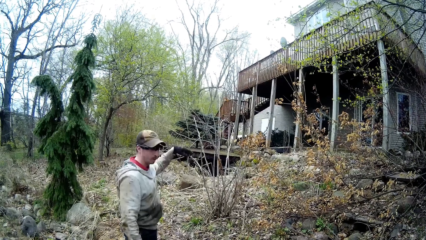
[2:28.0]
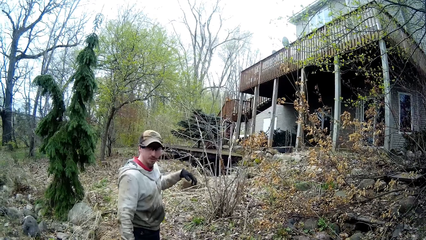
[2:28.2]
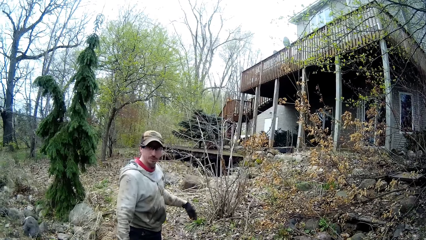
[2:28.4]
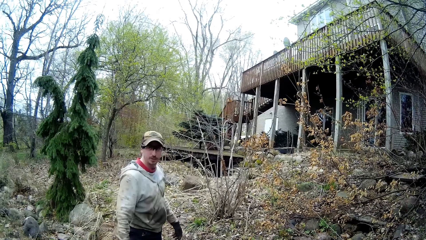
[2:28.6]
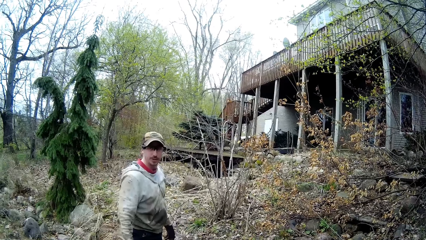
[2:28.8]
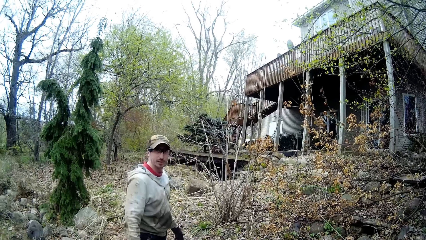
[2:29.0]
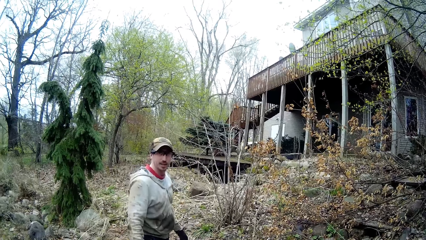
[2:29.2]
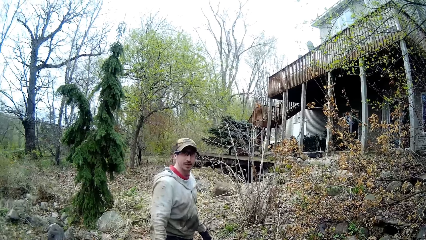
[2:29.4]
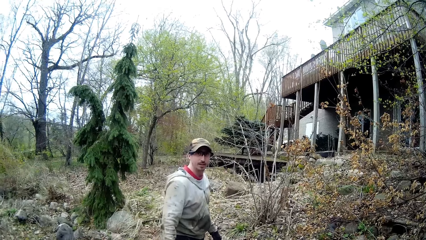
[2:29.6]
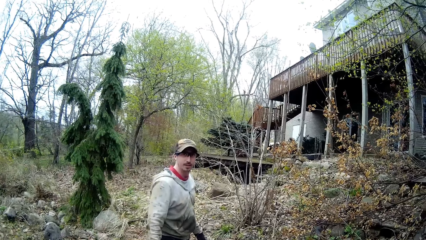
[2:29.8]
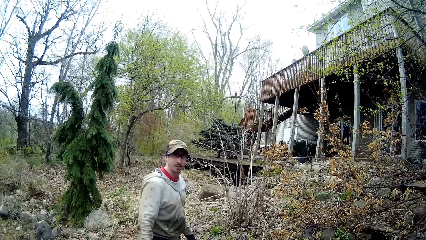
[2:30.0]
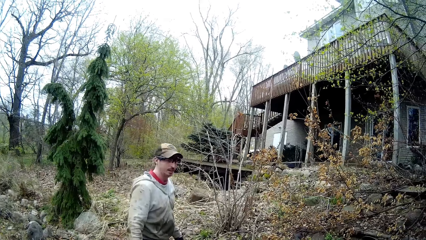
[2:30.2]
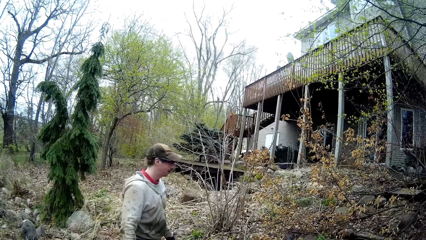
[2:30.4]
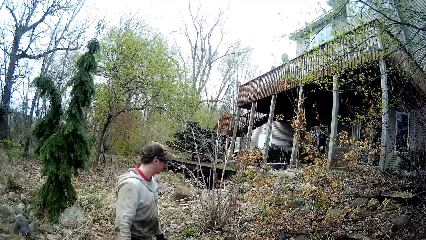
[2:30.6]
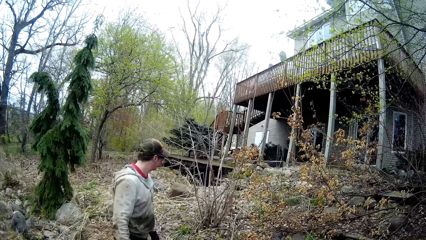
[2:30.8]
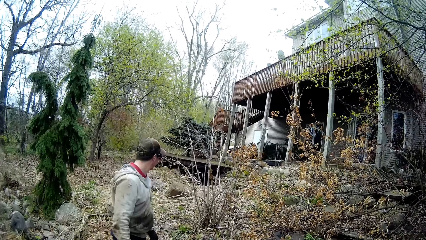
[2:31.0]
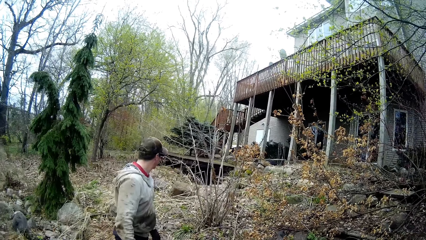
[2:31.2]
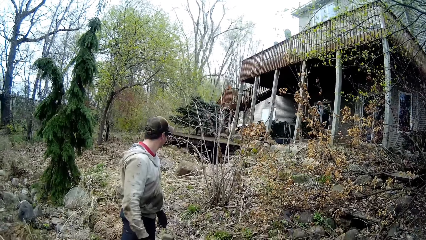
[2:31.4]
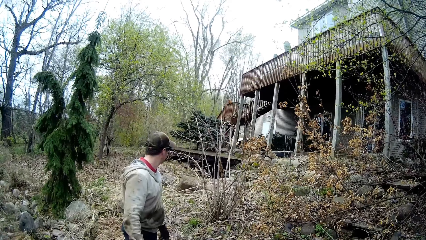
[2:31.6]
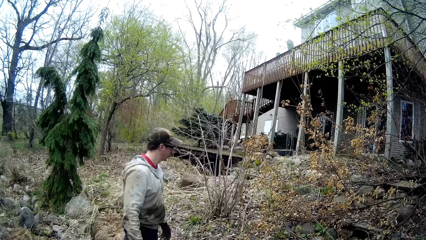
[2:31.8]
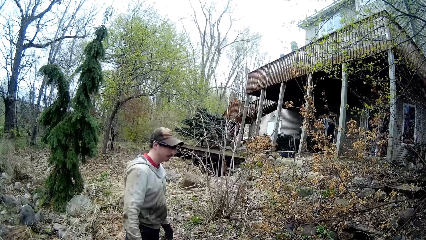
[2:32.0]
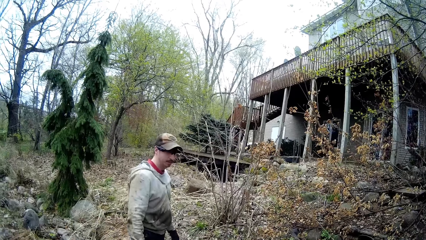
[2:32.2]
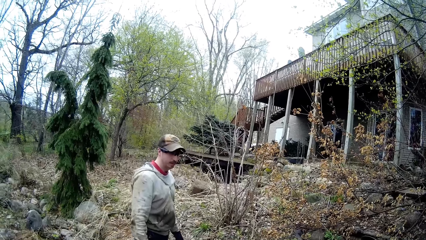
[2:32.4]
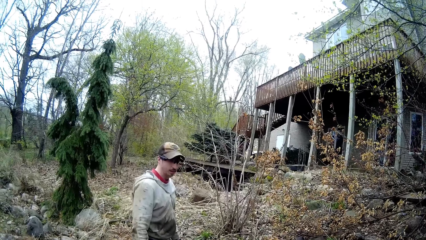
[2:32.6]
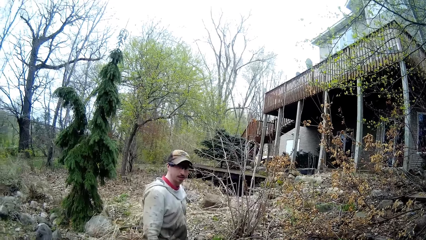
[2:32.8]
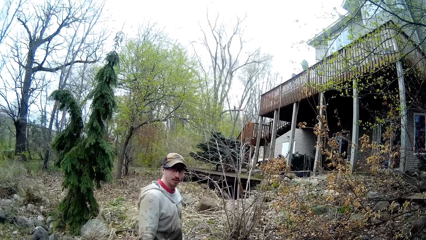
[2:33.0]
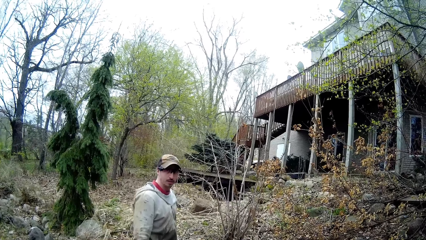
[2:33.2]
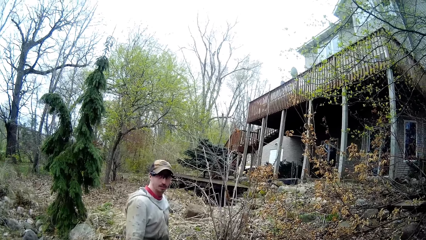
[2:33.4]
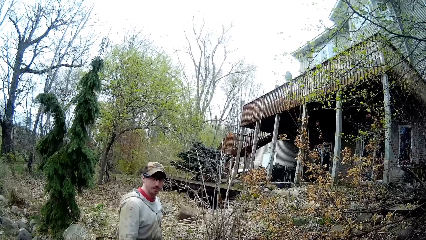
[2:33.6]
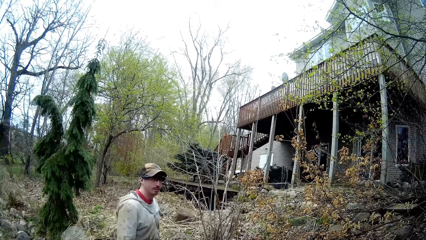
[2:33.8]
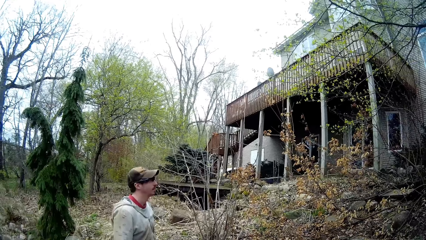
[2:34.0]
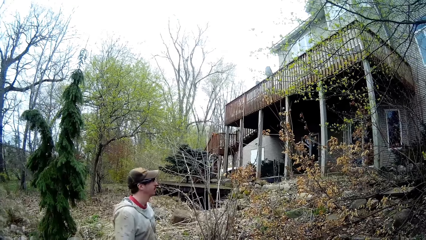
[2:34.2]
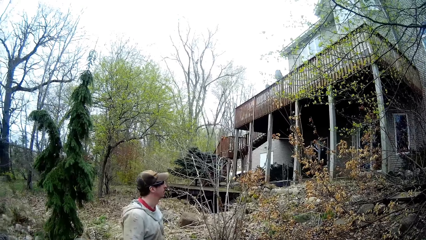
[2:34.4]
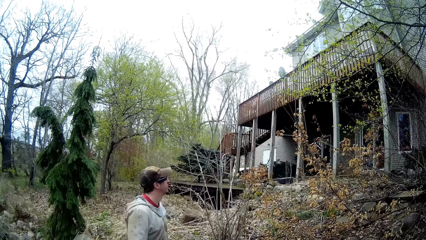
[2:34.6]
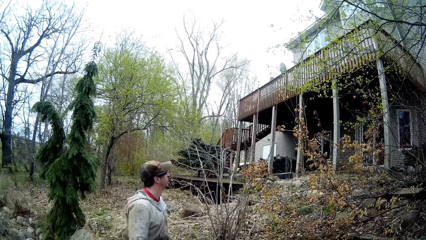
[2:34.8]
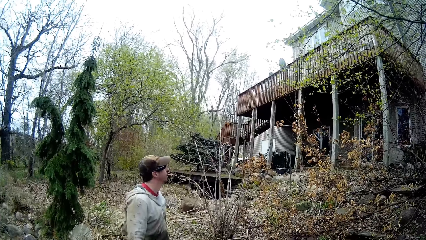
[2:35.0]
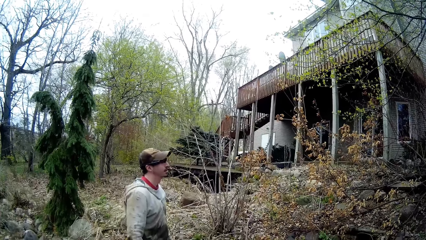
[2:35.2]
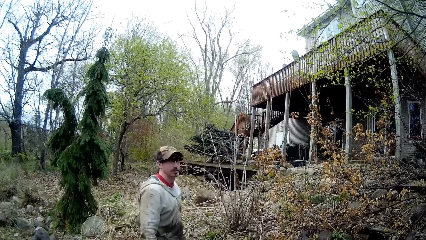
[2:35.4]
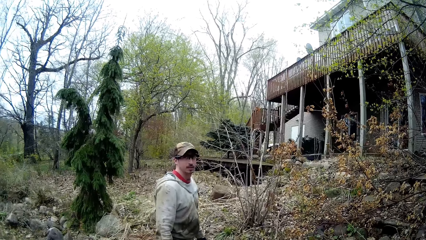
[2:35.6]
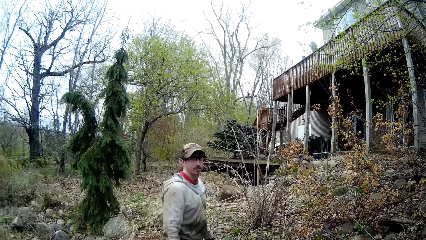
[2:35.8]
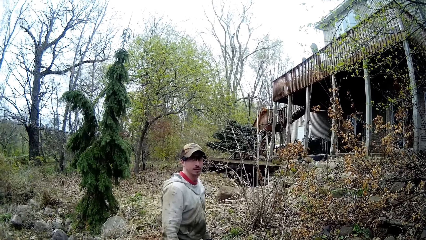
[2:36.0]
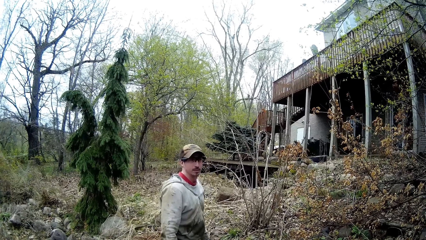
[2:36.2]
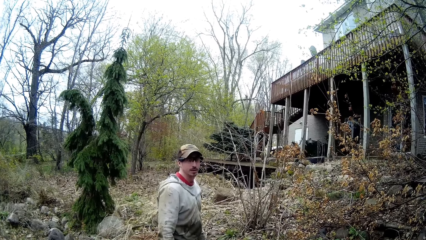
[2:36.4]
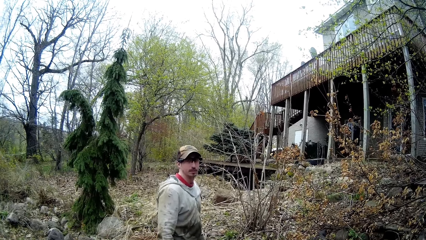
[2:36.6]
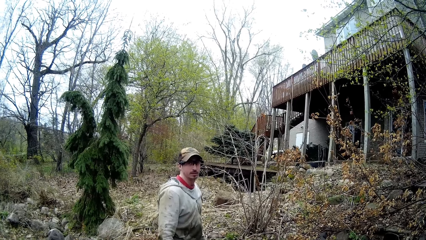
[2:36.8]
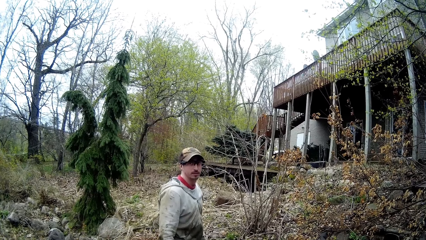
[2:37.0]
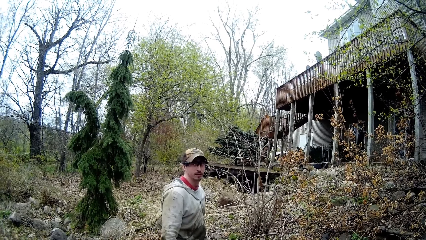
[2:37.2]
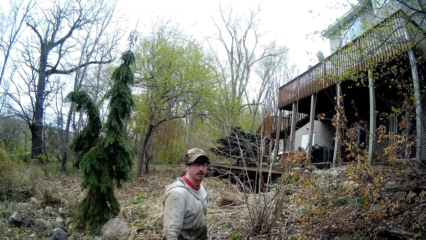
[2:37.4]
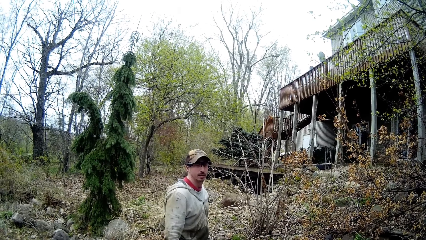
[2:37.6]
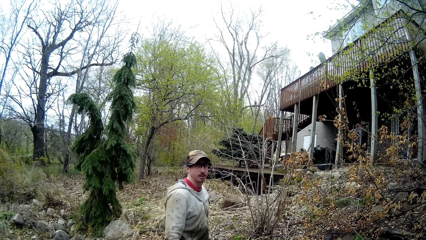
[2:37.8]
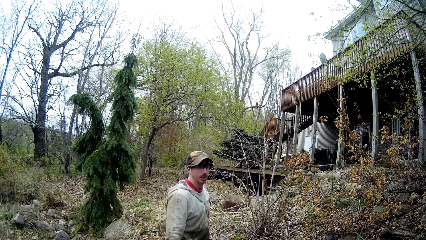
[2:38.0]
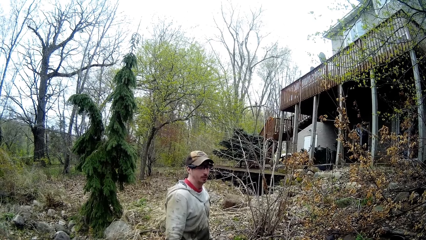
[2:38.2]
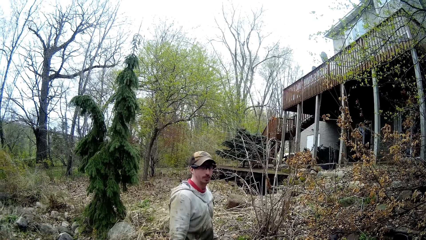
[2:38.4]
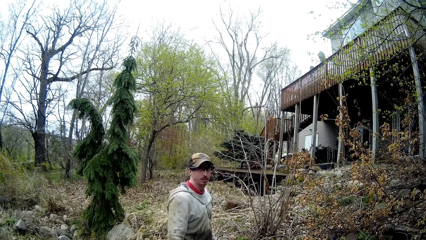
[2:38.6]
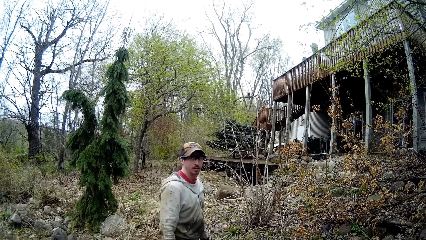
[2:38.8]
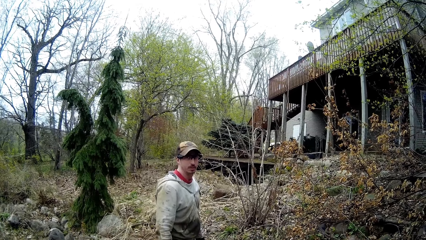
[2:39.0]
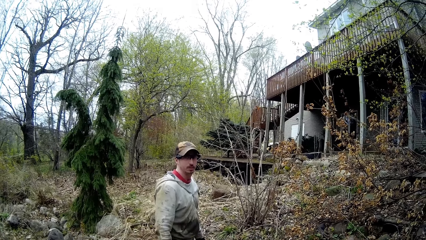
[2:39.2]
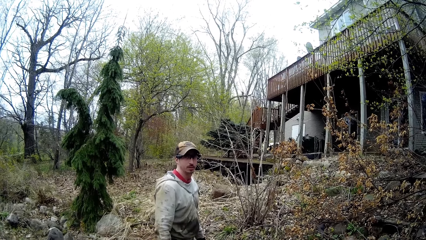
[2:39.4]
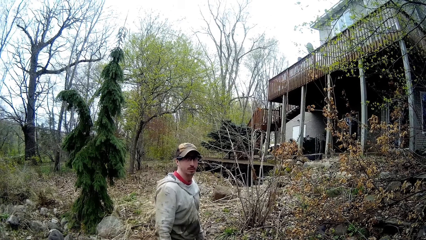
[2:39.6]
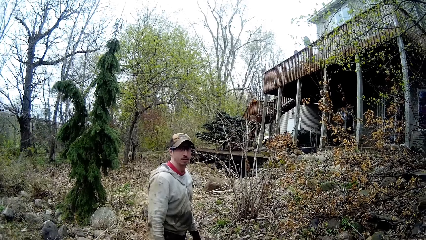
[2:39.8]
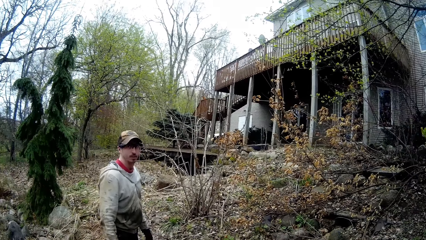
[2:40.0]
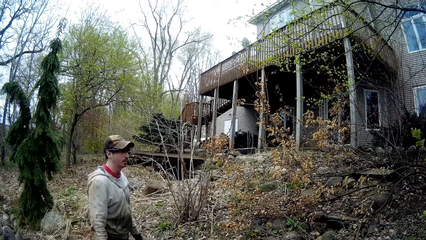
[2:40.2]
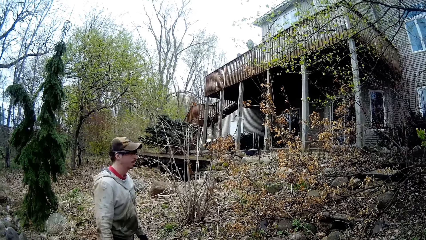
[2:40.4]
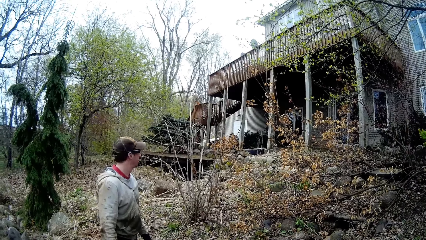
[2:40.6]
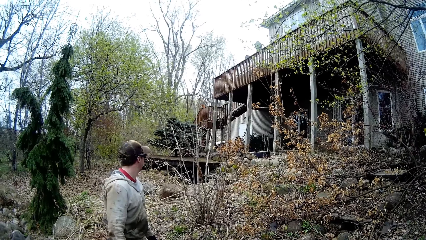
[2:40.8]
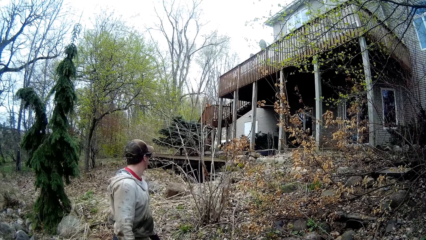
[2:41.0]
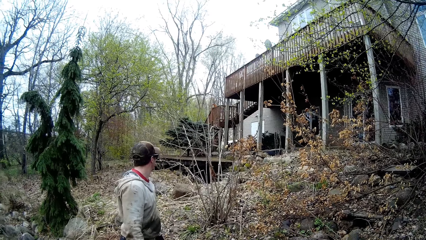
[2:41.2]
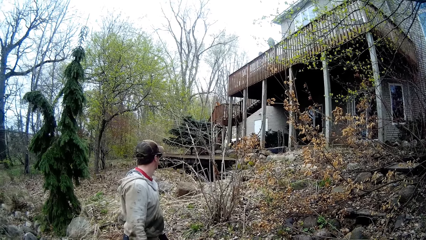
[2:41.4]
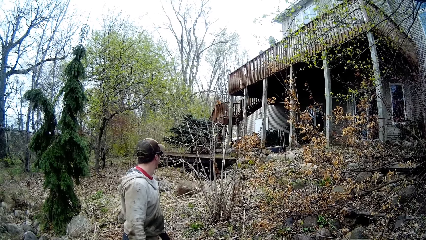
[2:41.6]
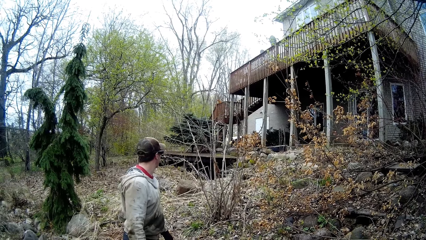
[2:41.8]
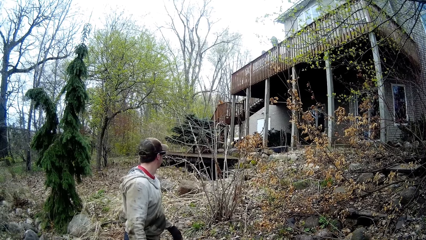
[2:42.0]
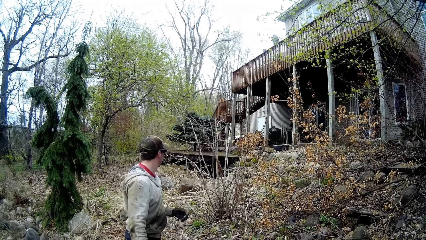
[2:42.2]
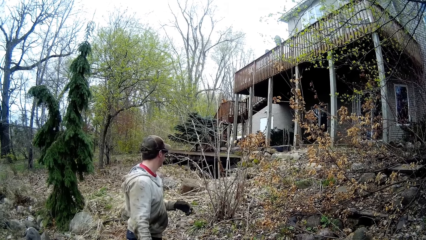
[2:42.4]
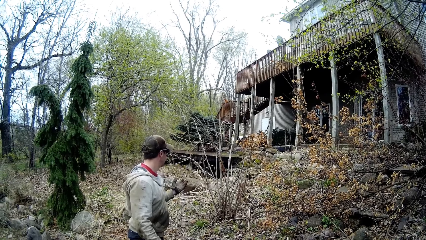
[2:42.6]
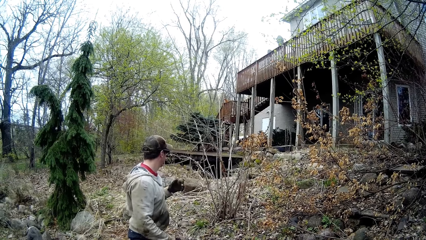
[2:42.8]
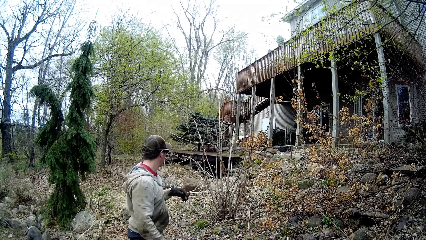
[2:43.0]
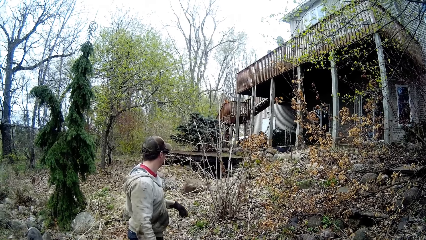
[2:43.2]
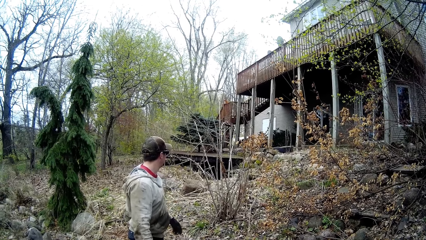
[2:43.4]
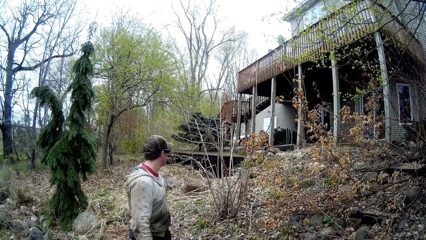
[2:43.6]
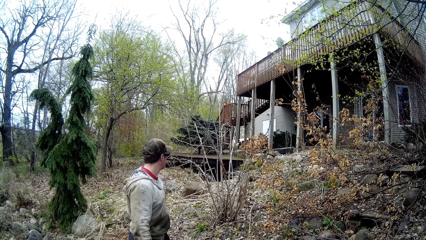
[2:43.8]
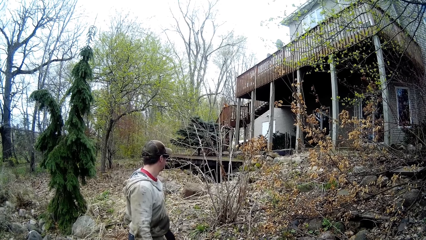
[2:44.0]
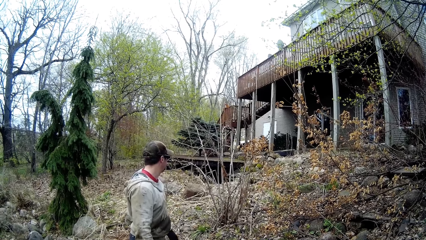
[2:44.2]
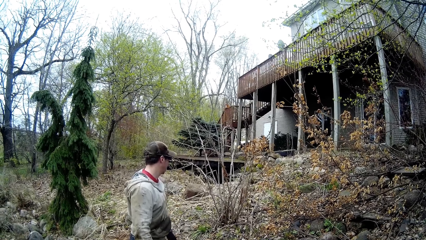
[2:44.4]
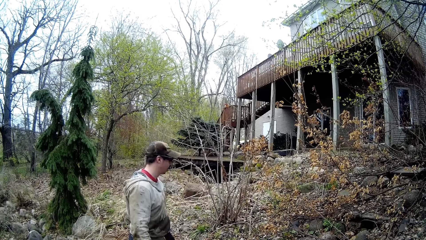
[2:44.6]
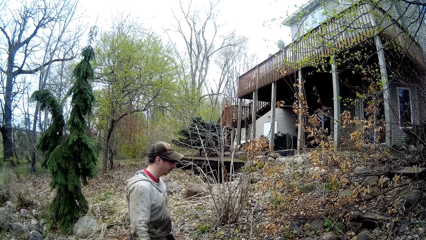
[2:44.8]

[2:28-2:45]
A man points around. The camera wearer looks around. The man looks around.
